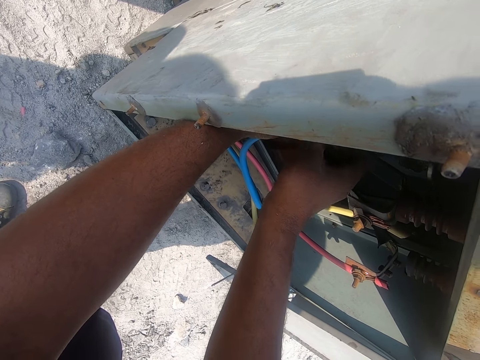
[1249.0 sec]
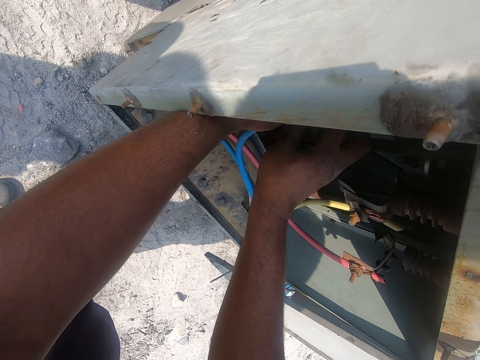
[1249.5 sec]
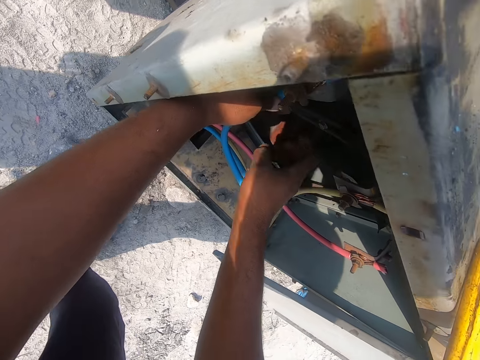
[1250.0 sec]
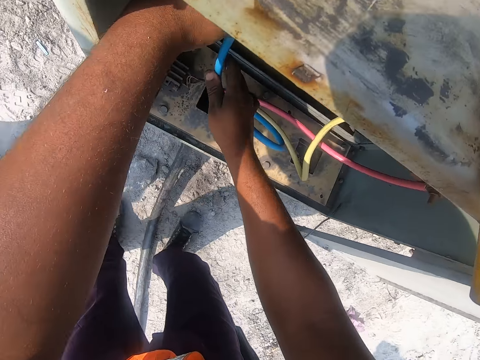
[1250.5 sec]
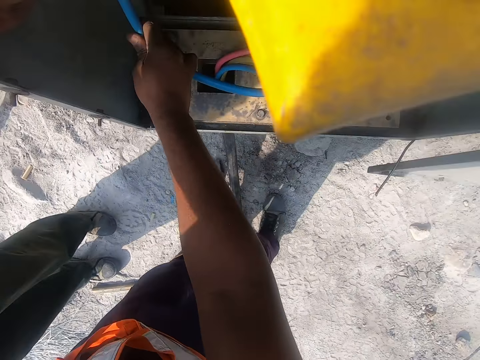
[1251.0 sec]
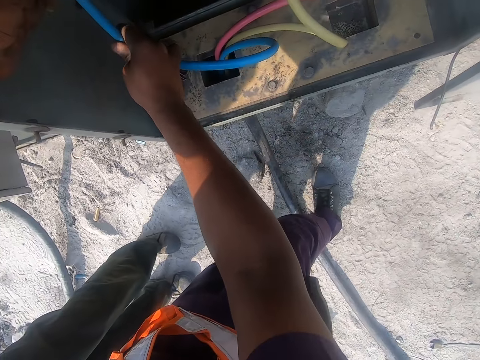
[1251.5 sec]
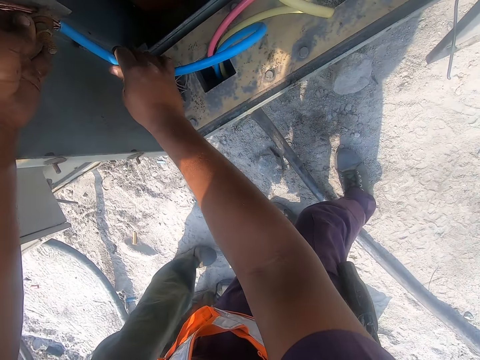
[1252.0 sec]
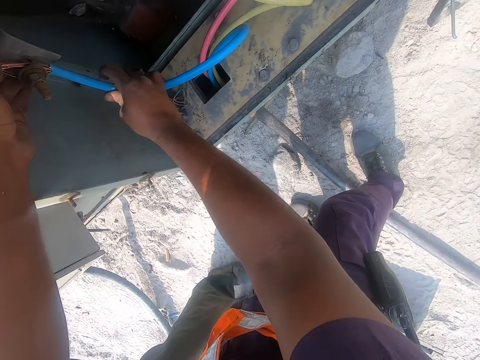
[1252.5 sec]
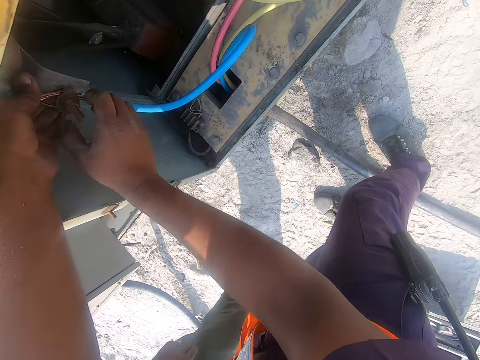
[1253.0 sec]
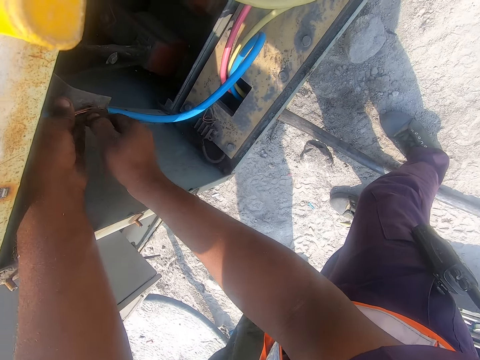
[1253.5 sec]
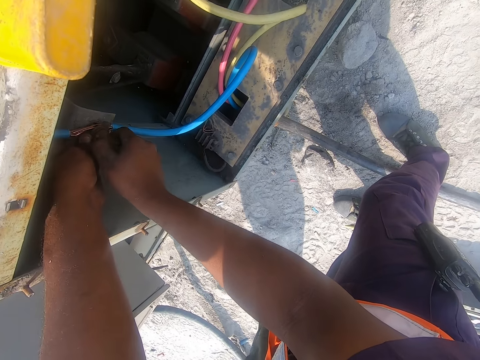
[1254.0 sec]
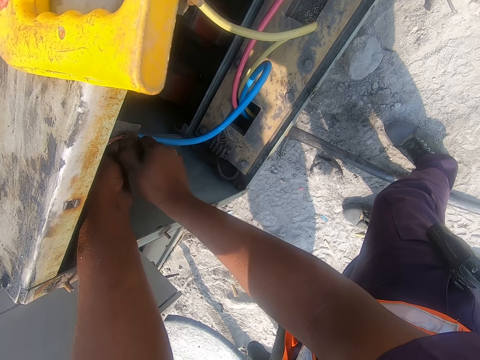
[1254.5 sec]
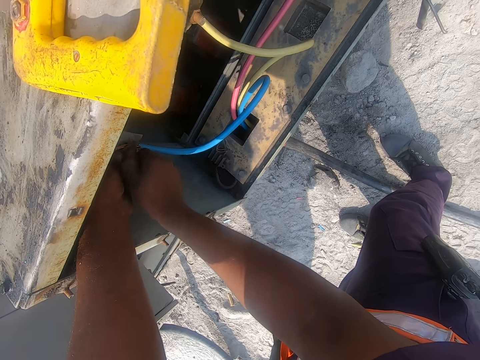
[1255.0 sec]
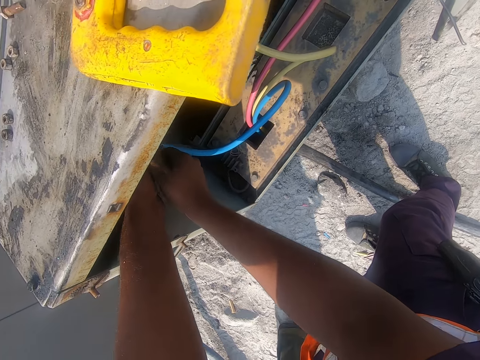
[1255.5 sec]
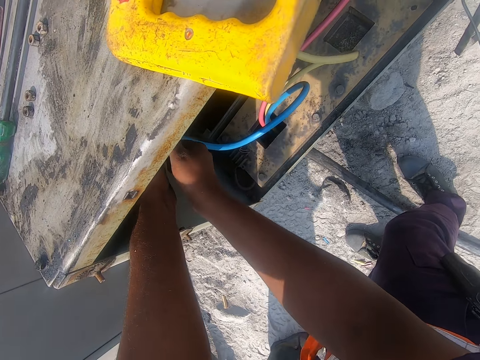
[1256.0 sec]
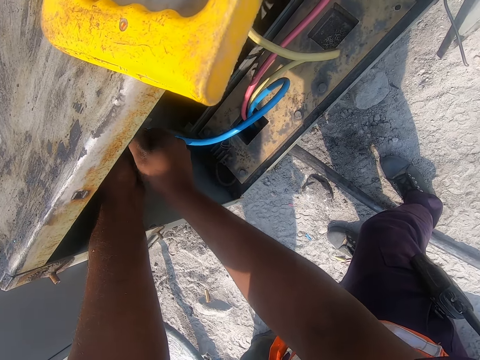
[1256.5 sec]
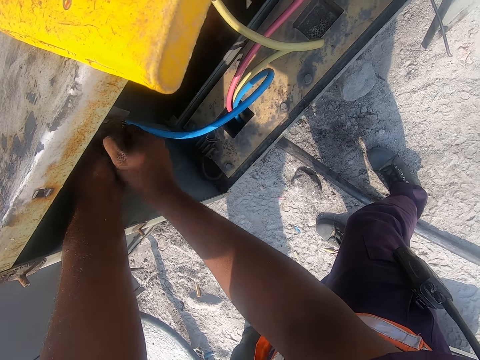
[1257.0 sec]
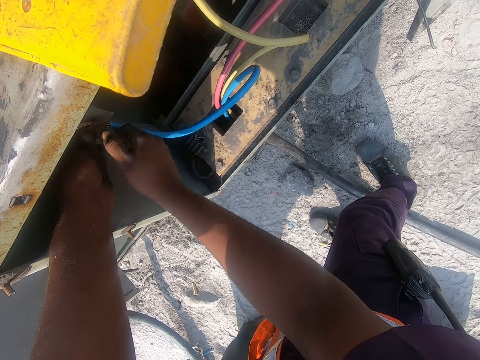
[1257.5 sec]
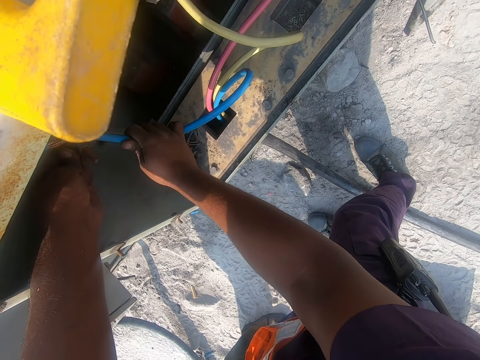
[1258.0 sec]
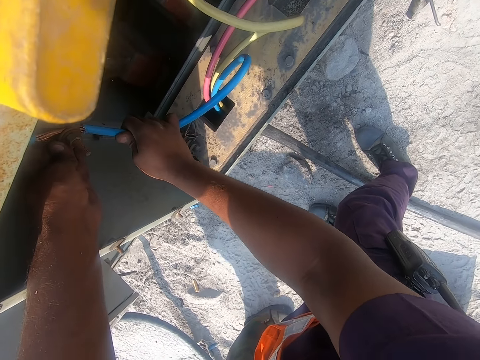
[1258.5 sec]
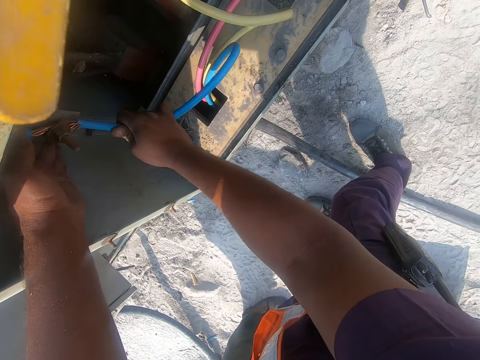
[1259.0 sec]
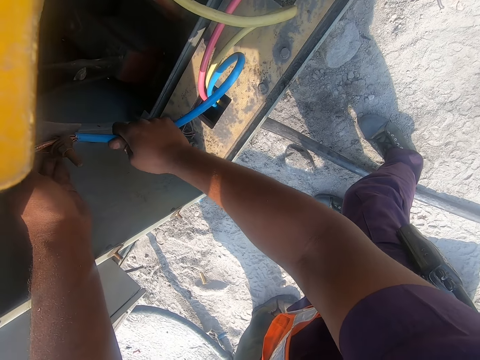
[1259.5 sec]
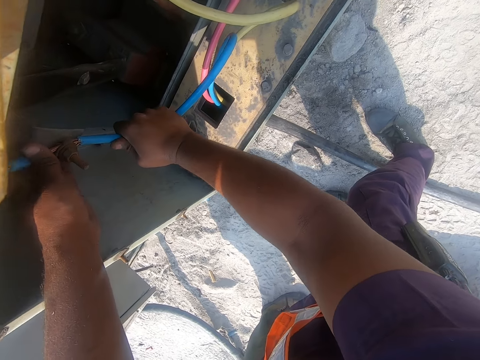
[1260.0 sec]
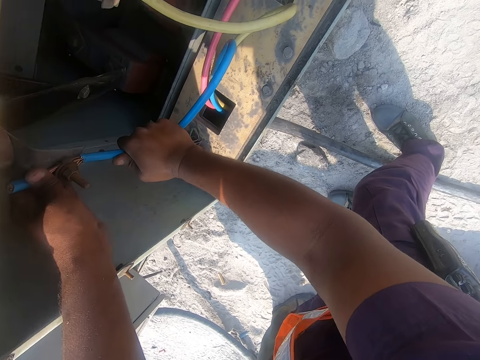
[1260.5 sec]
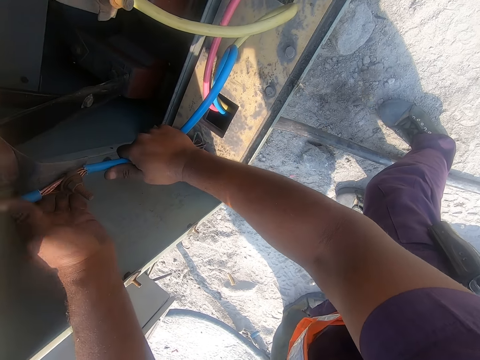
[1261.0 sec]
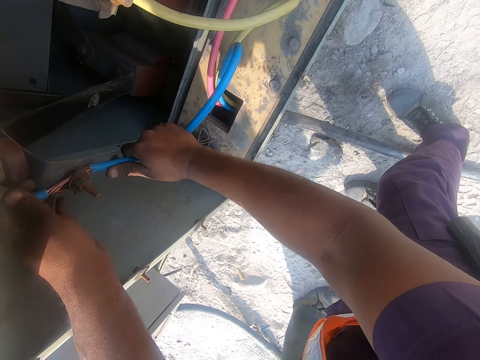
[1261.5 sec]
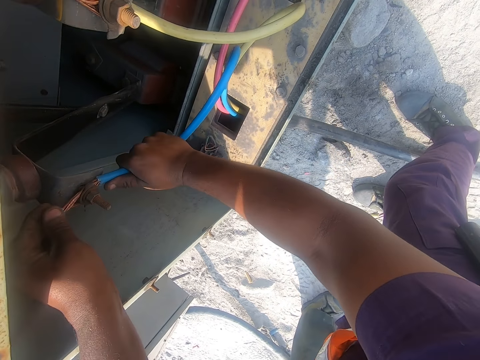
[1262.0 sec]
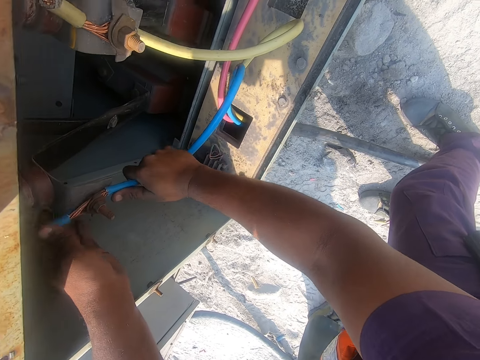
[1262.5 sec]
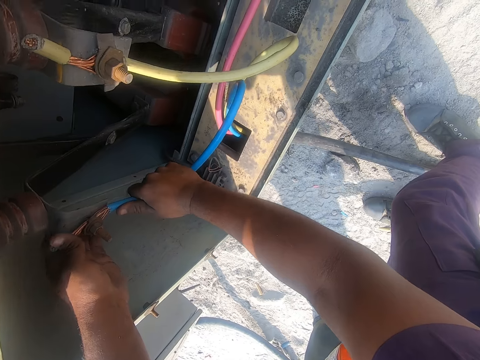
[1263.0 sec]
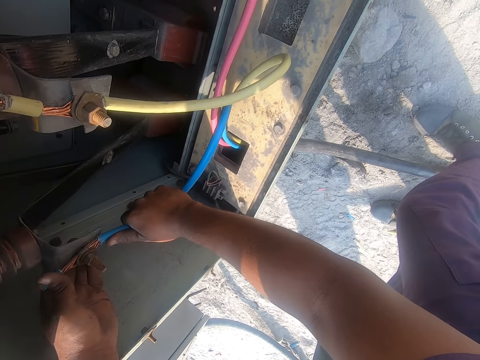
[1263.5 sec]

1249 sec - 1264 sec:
The camera wearer holds a cable with a right hand. He touches a bolt. He fixes a nut with a right hand. He tightens the bolt. He fixes the cable with his hands and holds the cable.

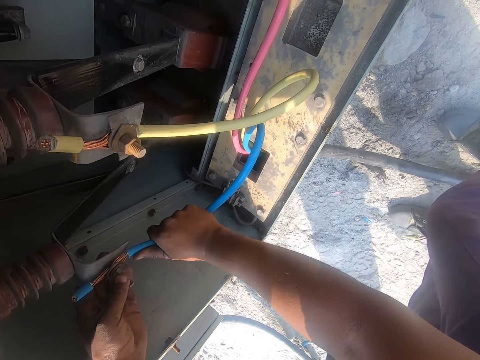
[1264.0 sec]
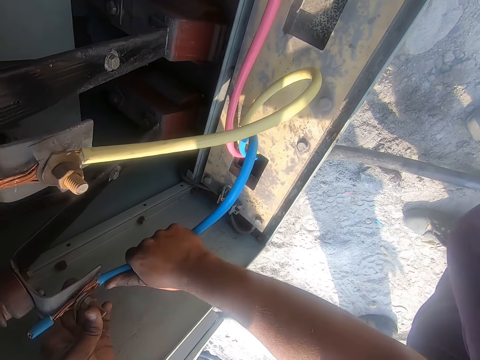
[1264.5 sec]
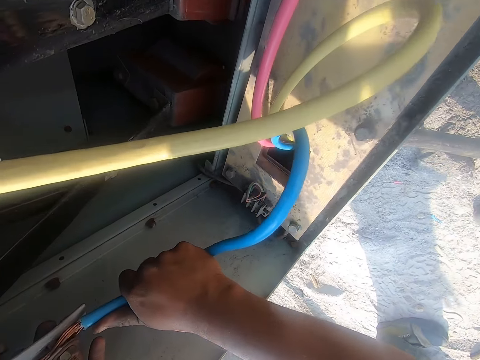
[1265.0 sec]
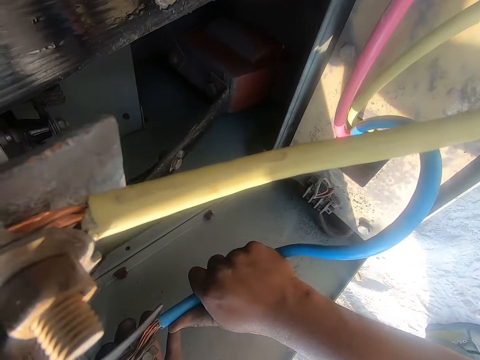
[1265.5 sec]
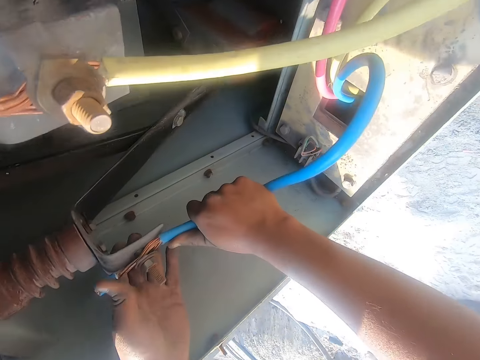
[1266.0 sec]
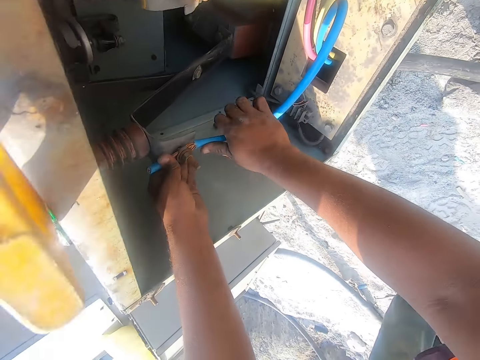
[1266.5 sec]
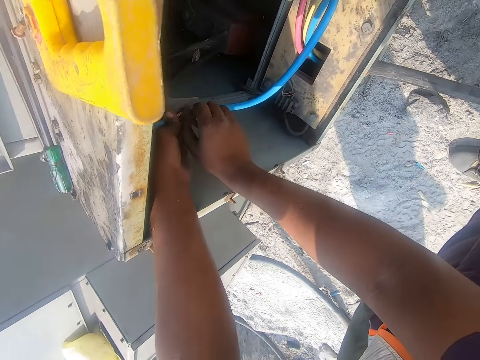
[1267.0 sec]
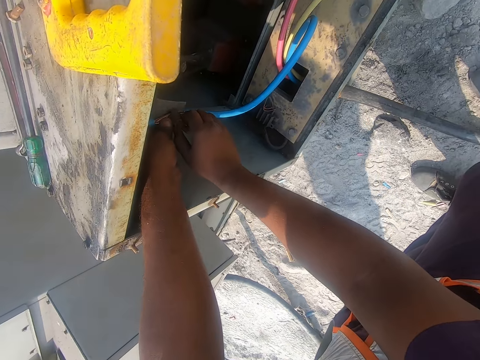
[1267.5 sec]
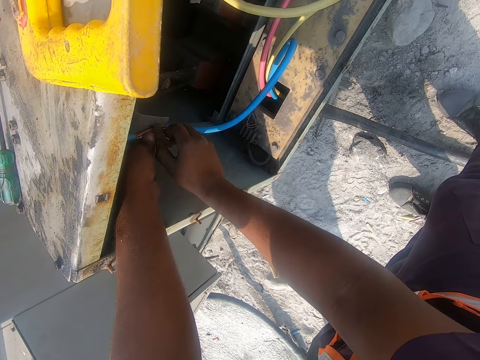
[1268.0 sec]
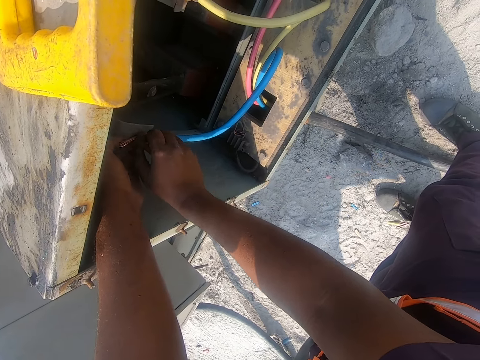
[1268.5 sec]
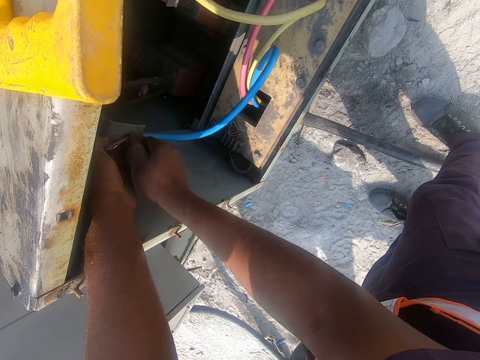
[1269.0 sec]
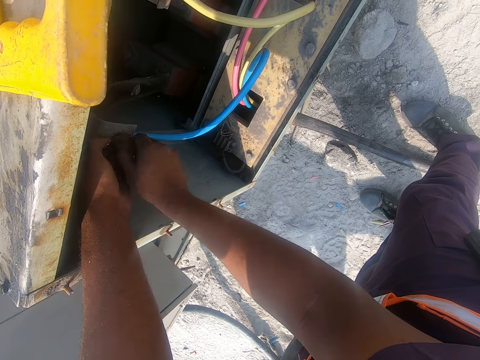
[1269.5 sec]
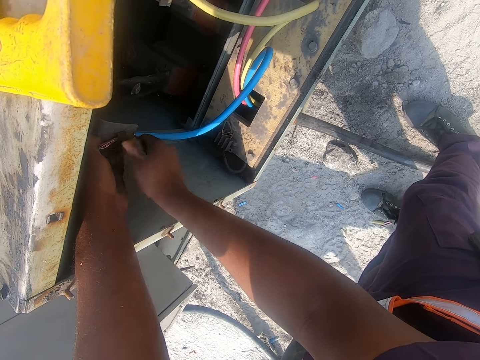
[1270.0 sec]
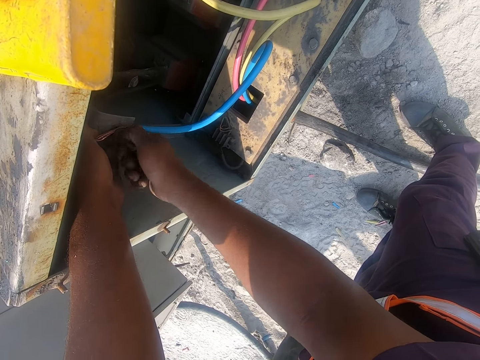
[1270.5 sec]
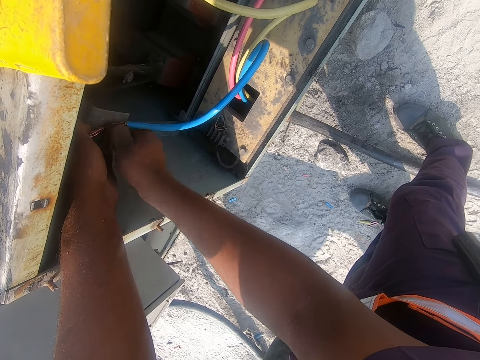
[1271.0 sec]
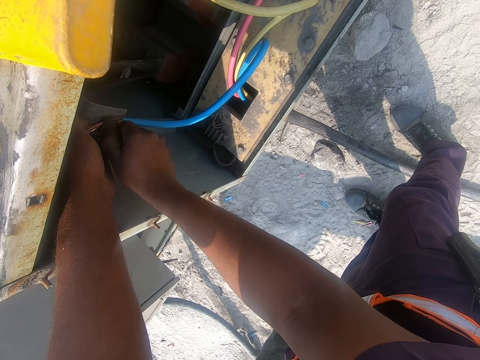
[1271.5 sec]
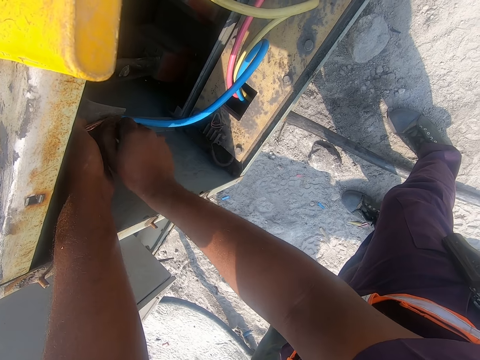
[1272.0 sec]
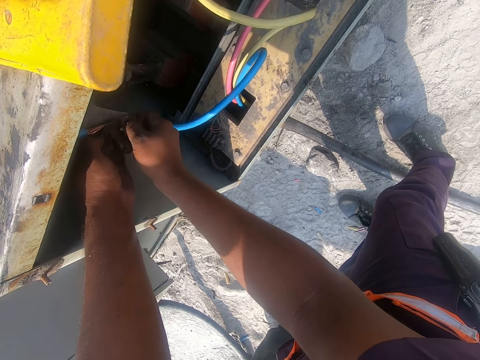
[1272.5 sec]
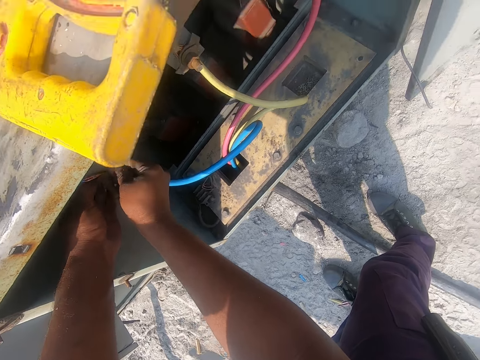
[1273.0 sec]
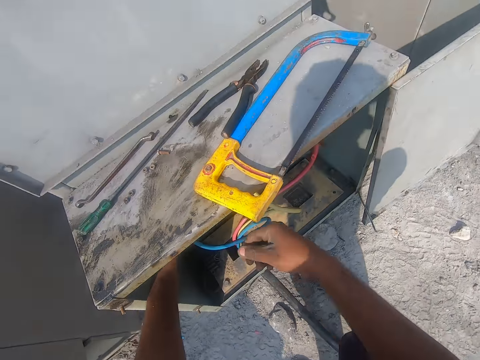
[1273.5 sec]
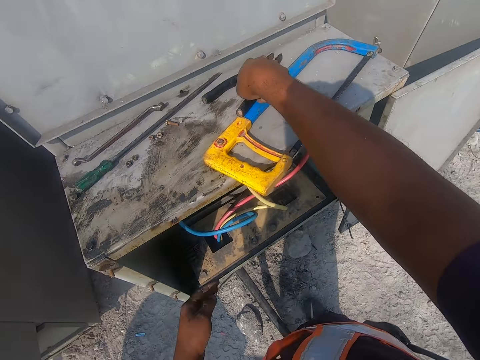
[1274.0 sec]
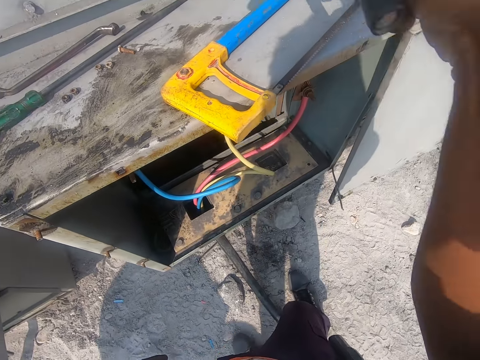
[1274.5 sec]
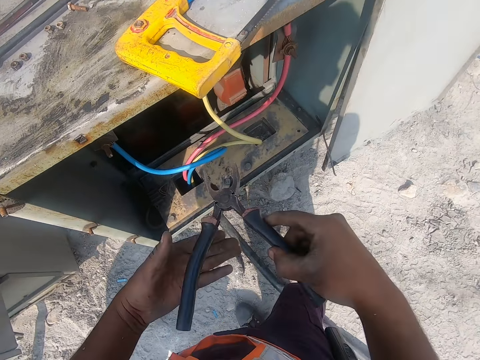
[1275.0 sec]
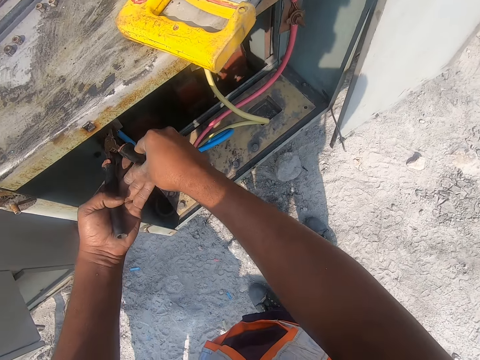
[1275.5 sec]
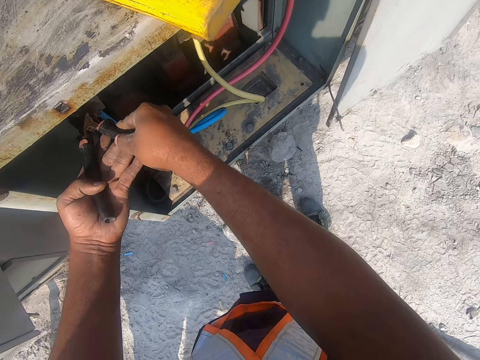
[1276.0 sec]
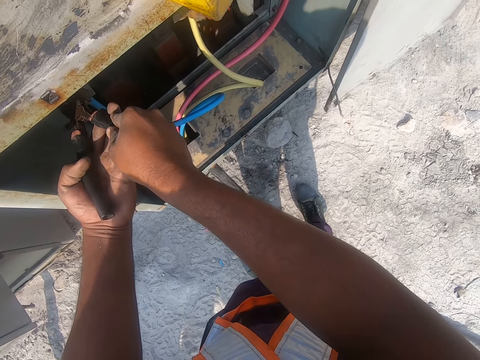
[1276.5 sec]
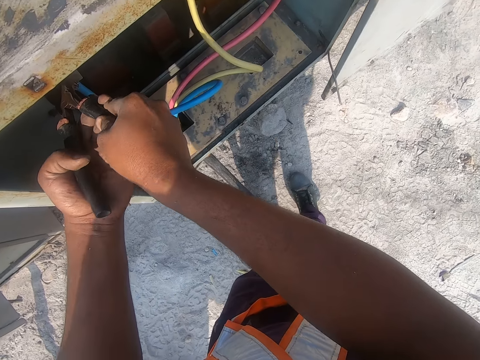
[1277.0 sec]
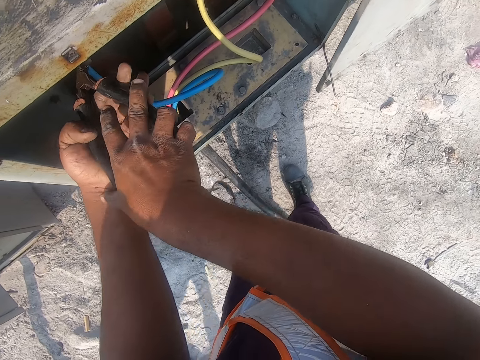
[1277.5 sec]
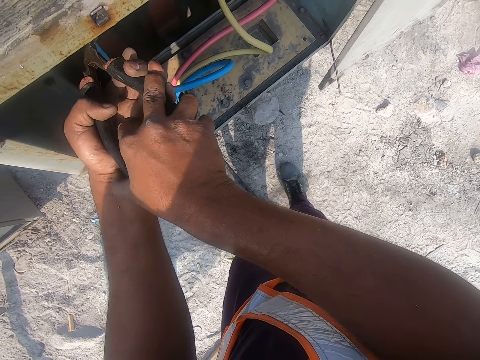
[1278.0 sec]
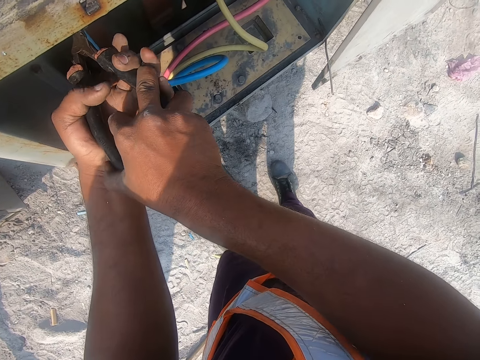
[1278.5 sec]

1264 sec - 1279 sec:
The camera wearer fixes a nut with the right hand. They tighten a bolt. They pick up pliers. They hold the pliers. They tighten the bolt. They fix a cable with the pliers.
